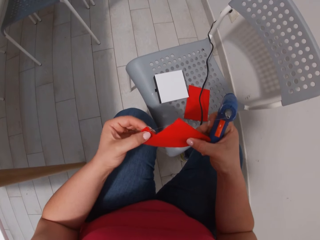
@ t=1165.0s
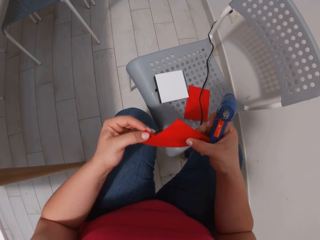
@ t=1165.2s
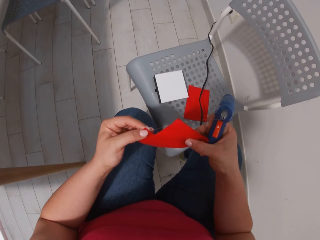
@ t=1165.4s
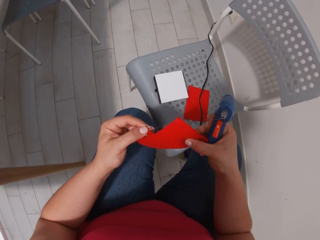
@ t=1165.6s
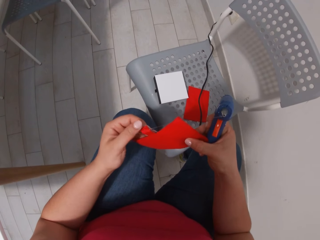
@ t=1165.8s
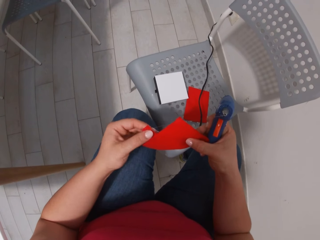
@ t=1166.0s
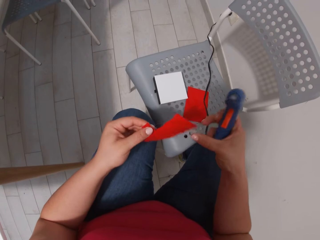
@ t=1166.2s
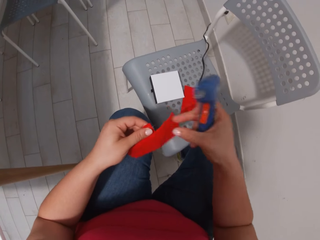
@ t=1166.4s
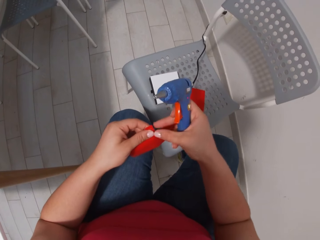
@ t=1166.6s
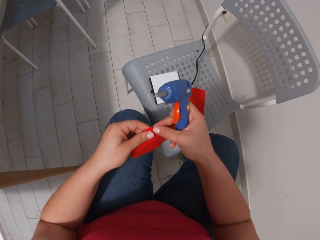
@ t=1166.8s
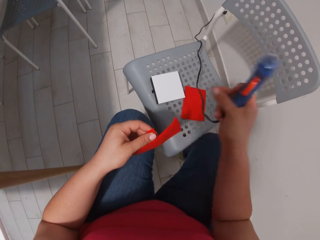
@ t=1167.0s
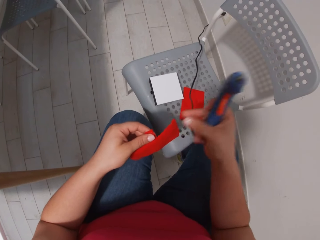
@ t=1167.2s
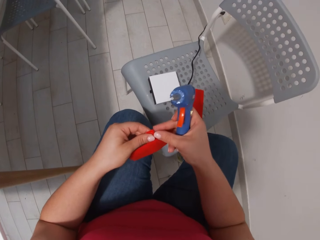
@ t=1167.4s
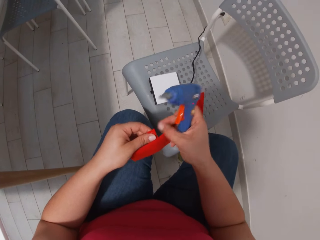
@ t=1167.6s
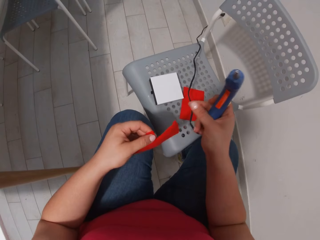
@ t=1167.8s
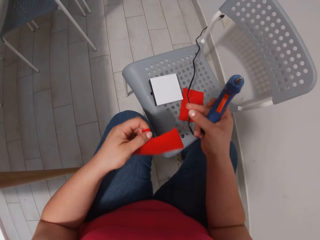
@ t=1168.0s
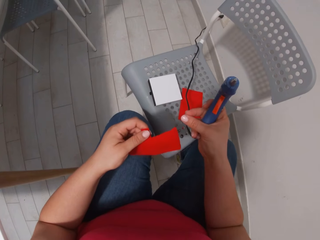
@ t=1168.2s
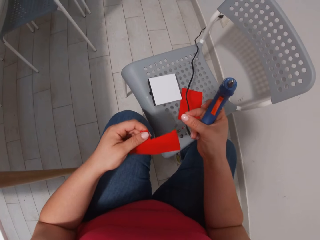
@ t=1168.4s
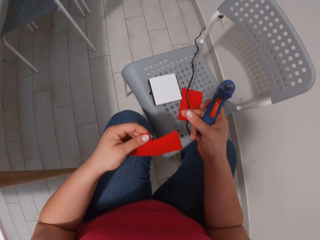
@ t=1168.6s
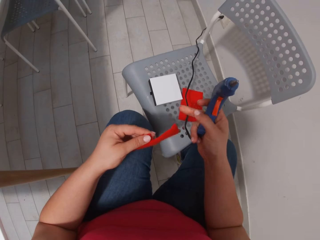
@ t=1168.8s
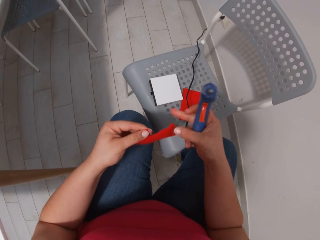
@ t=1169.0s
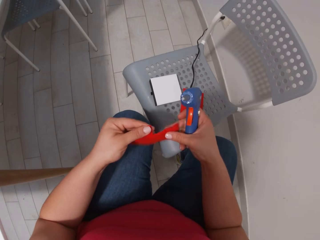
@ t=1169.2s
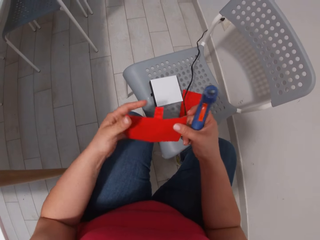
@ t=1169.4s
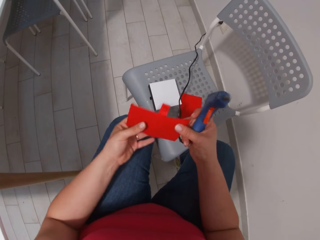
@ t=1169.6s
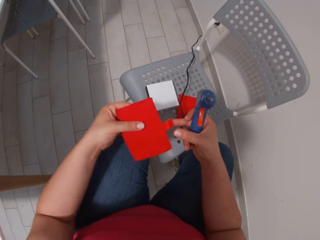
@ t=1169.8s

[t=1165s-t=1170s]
The camera wearer pulls the excess glue strands from the fabric.

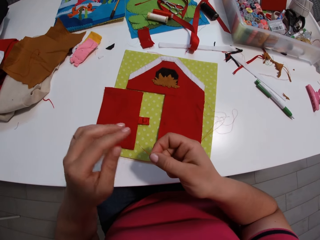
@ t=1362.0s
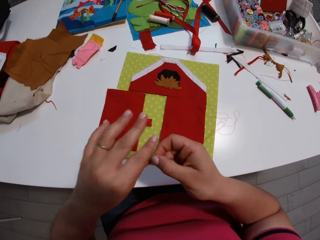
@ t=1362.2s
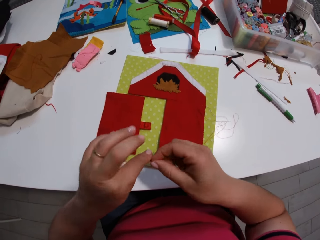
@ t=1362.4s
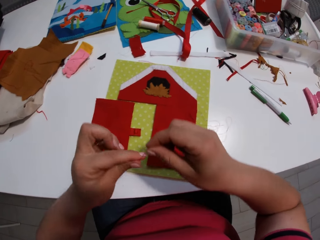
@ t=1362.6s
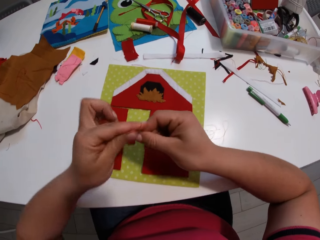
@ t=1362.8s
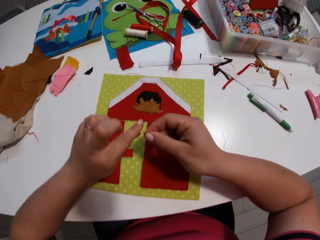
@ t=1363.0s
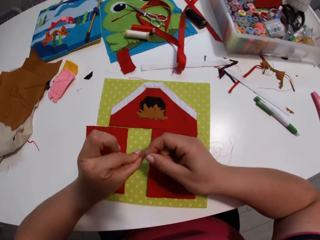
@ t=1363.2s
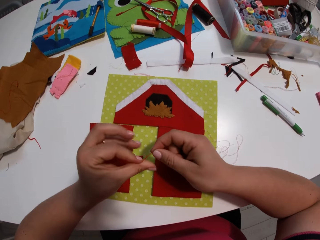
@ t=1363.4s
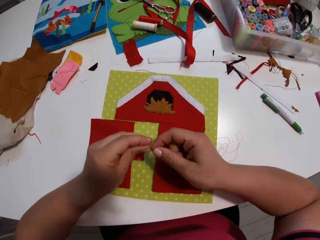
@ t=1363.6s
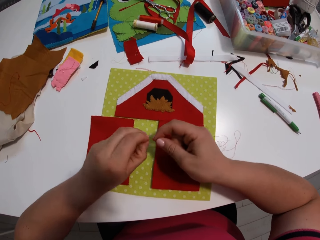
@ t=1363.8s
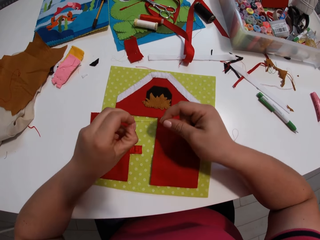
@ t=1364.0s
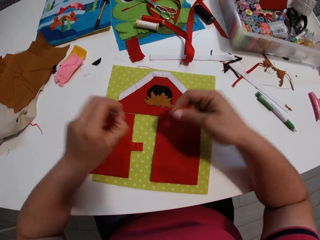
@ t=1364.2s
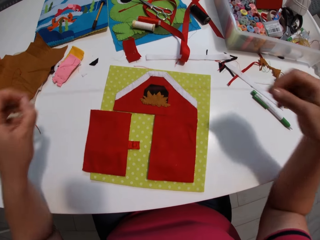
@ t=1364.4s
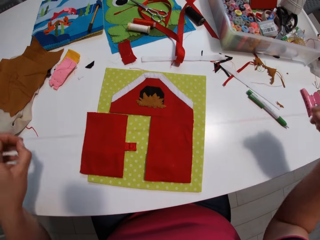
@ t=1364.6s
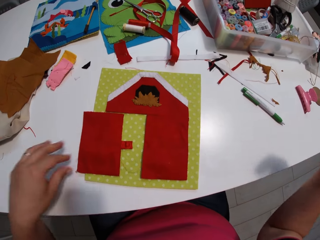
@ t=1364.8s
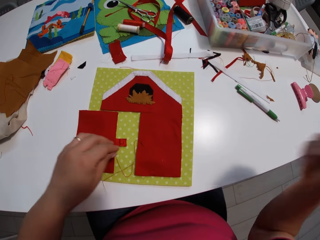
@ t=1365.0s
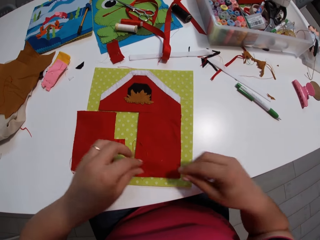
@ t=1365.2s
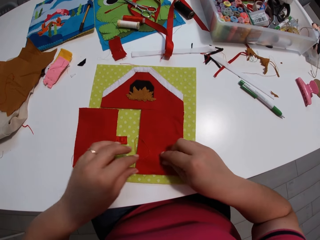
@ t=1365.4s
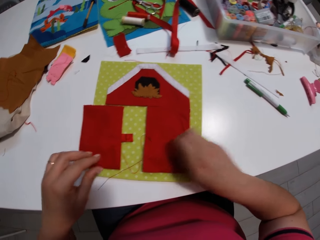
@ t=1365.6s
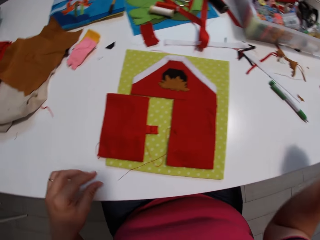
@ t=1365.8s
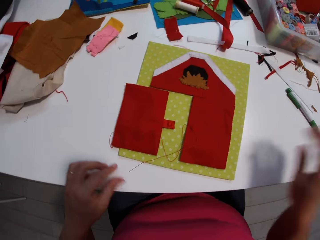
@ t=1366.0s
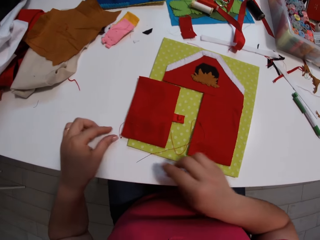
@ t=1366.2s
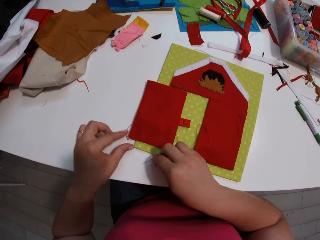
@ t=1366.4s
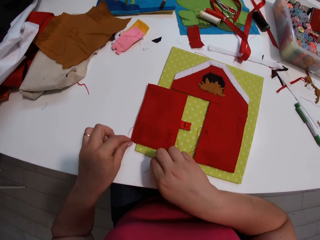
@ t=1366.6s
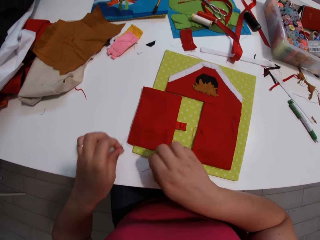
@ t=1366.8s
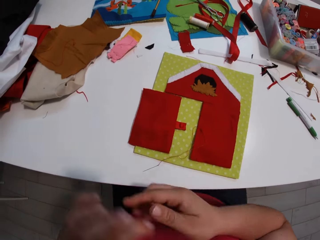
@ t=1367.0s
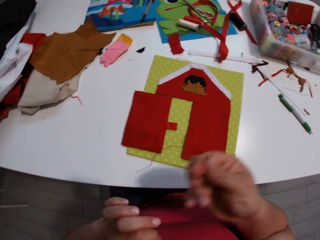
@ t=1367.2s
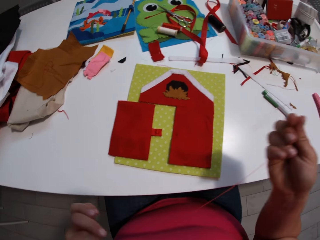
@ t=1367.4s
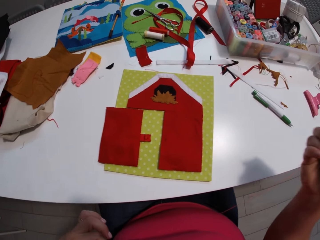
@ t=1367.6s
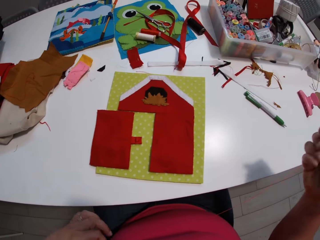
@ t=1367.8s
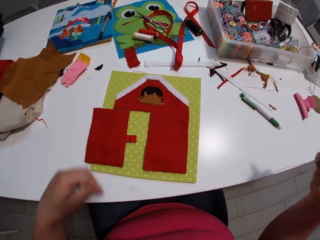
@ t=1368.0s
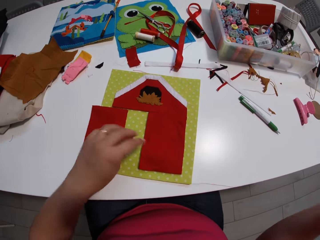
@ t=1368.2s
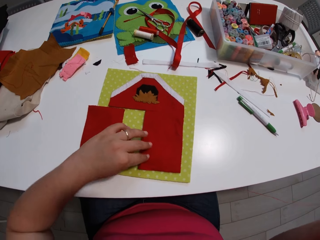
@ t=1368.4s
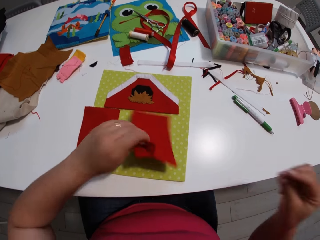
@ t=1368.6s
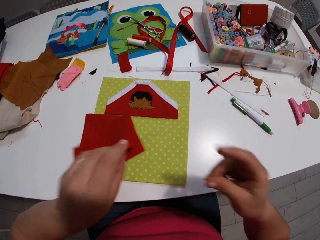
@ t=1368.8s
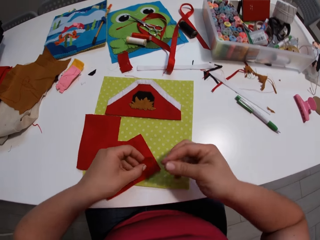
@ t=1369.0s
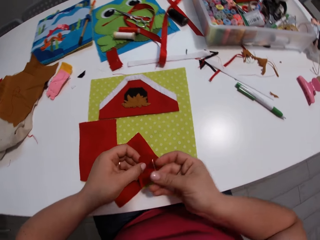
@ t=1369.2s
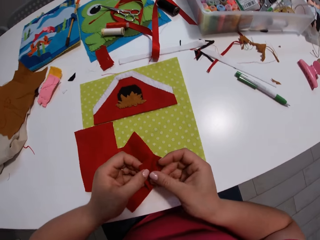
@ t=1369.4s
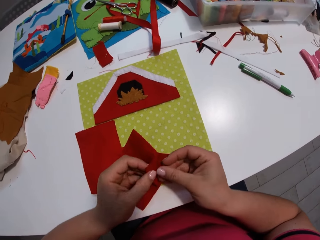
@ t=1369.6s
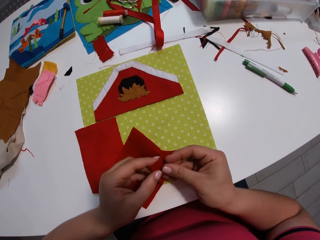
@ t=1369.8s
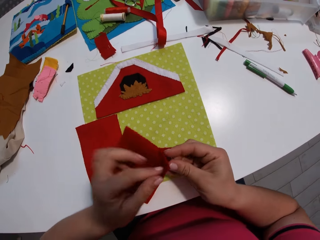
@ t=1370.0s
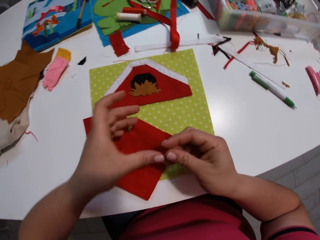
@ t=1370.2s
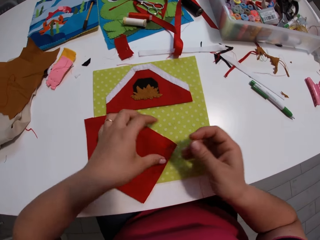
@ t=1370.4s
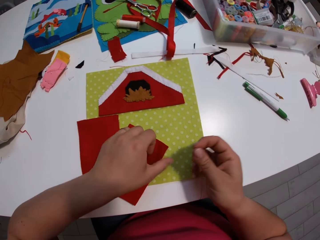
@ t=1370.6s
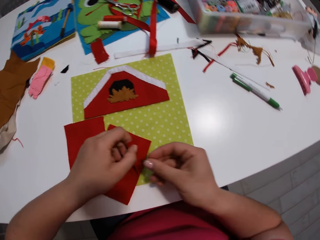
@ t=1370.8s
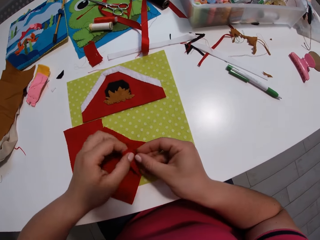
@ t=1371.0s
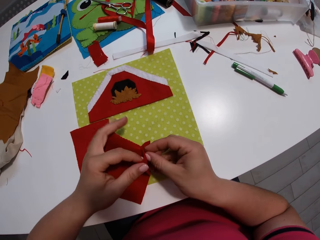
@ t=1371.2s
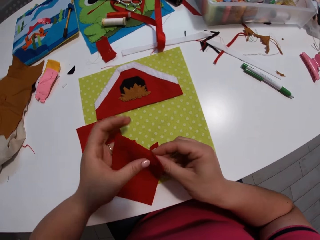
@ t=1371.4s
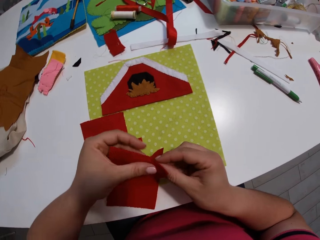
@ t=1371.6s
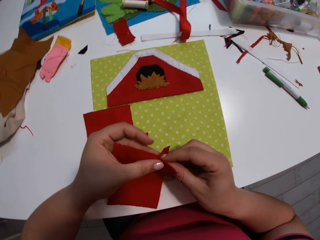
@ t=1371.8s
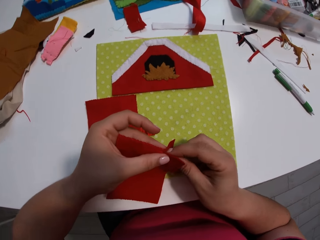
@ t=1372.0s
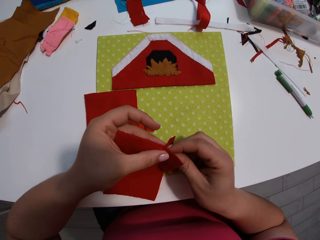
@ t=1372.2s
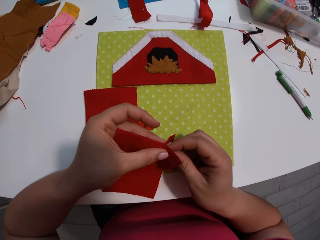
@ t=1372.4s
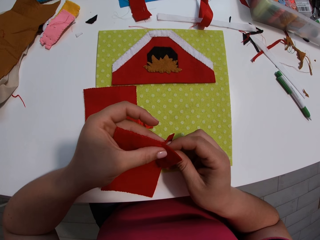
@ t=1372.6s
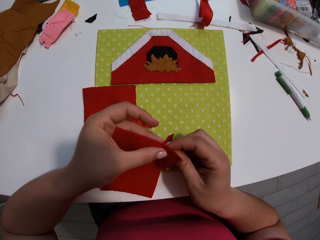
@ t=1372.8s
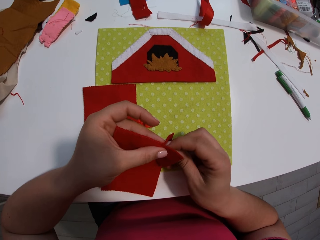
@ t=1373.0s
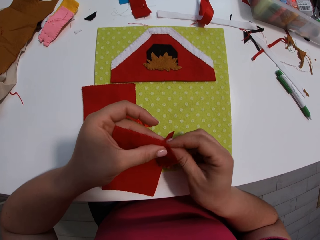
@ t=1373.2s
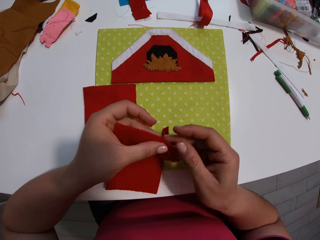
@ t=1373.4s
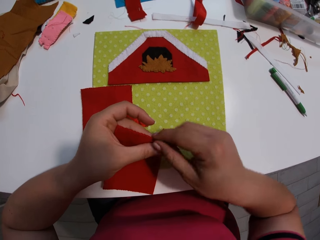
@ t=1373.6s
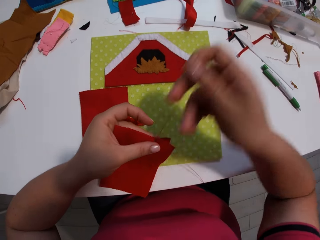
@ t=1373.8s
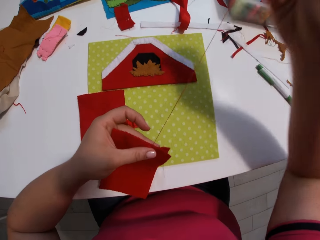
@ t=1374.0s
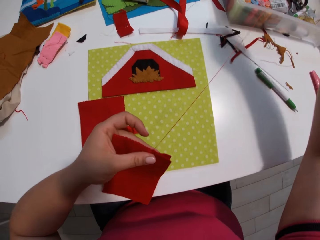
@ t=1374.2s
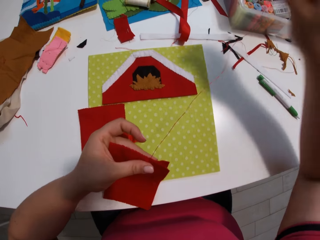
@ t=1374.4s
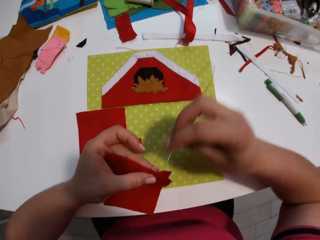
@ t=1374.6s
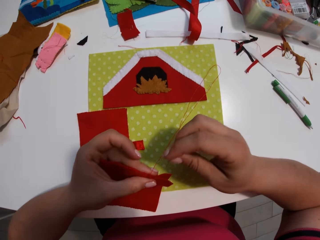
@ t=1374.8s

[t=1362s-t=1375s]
The camera wearer ties the knot of the thread. They sew the piece of cloth.

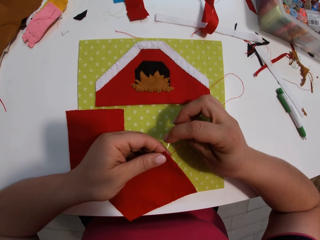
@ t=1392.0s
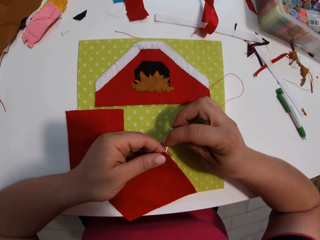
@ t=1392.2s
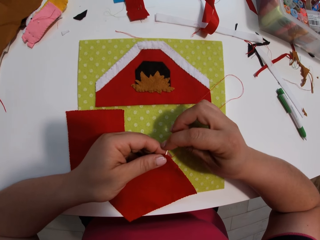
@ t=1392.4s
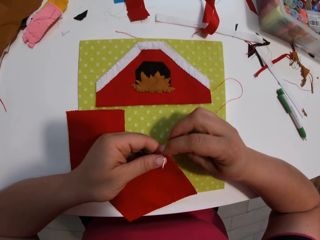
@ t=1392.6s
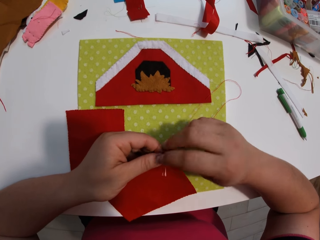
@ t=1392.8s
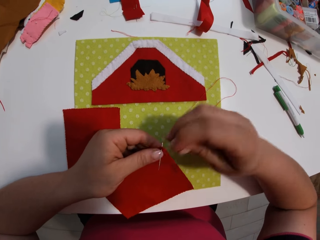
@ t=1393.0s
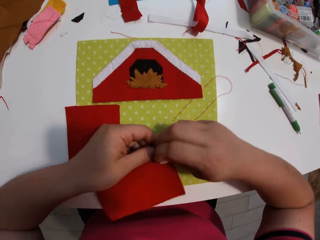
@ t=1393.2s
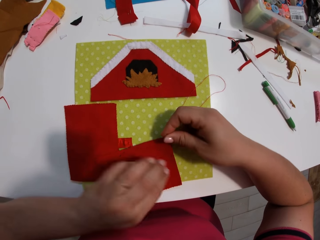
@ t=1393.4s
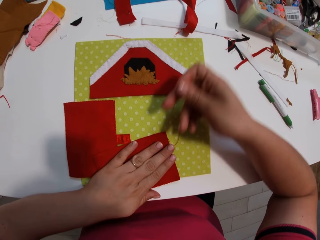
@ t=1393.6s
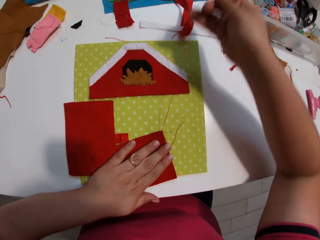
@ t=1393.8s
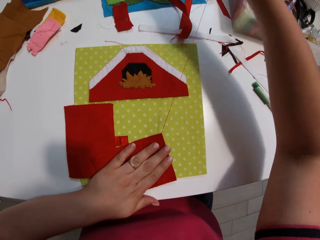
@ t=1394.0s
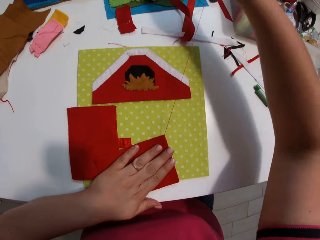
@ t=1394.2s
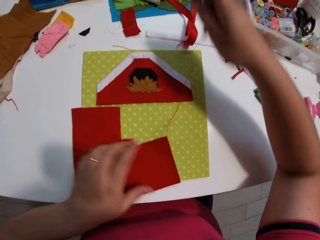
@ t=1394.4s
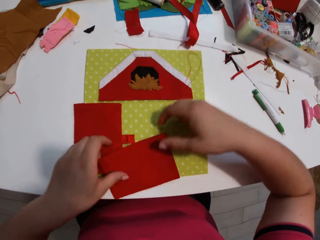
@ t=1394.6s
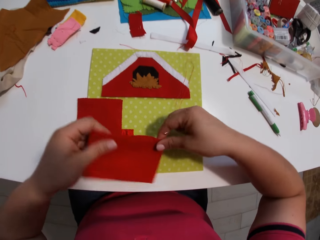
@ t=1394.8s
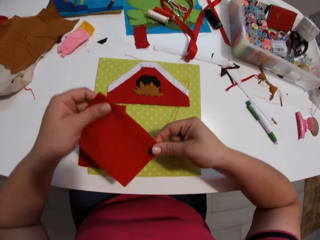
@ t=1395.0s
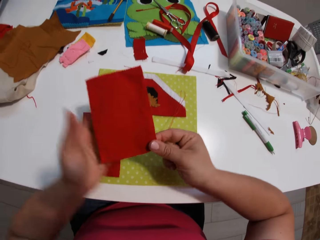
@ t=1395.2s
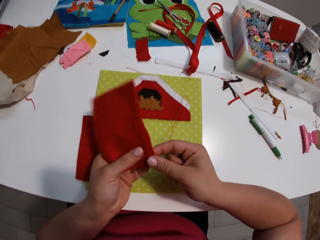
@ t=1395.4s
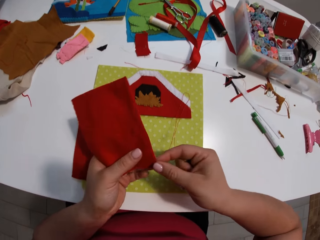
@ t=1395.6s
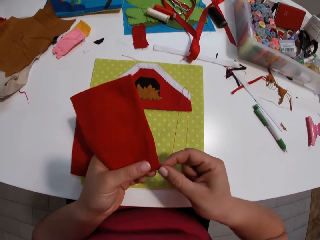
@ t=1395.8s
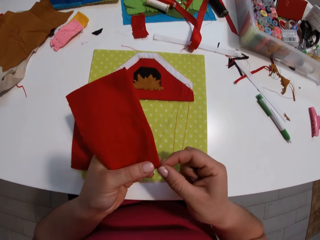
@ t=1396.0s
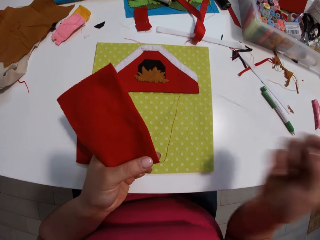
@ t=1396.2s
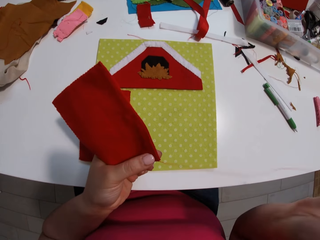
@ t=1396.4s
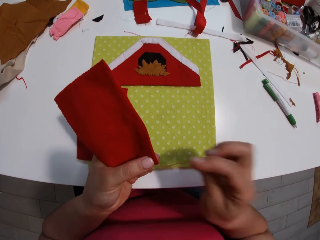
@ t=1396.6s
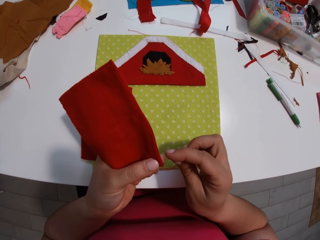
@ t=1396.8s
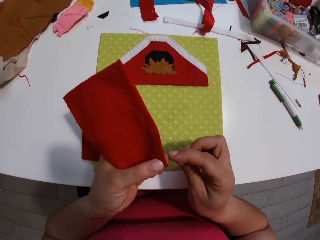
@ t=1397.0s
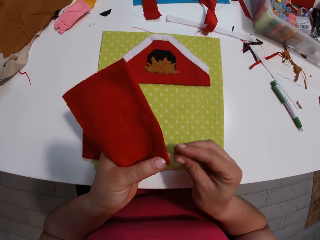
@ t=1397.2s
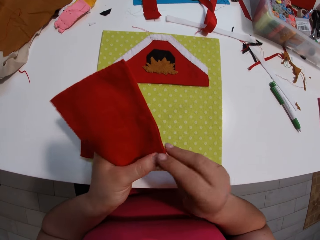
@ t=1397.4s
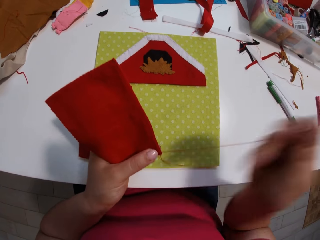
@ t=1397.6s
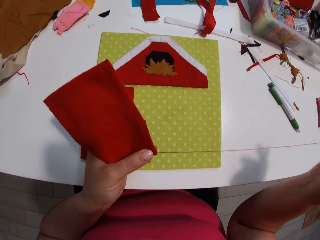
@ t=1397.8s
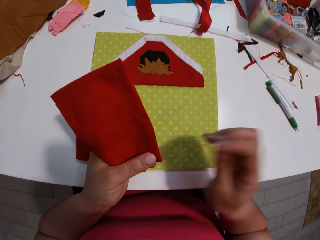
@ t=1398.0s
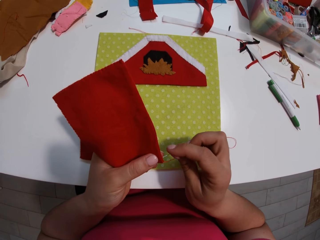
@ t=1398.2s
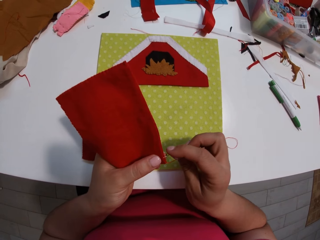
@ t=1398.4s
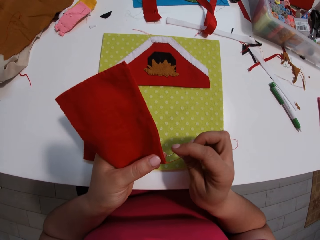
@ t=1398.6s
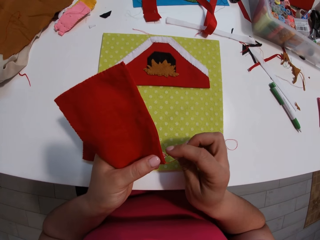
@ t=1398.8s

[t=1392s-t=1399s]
The camera wearer puts the piece of cloth down. They pick up the piece of cloth. They sew the piece of cloth.
